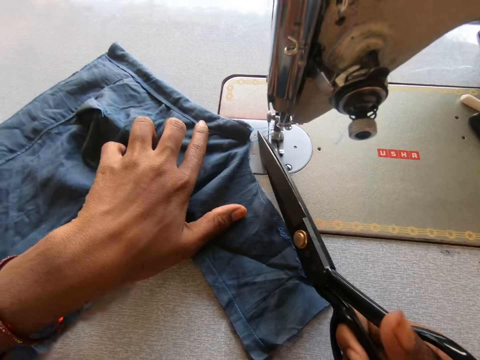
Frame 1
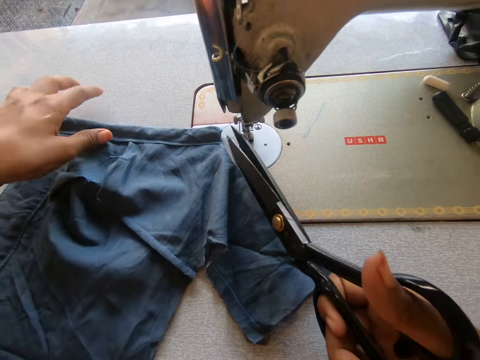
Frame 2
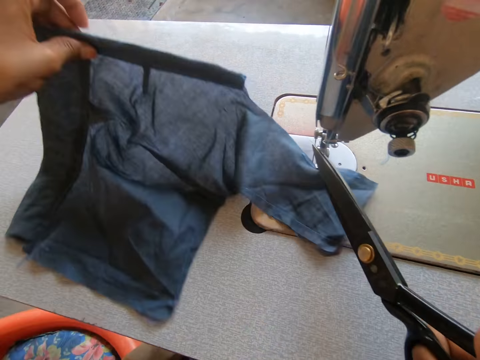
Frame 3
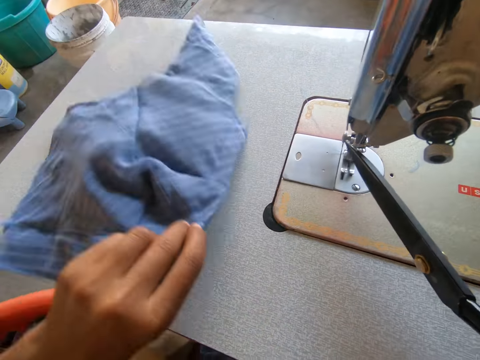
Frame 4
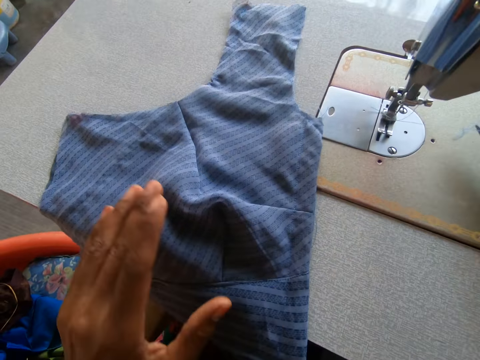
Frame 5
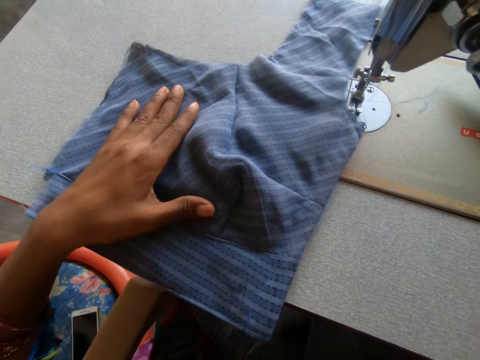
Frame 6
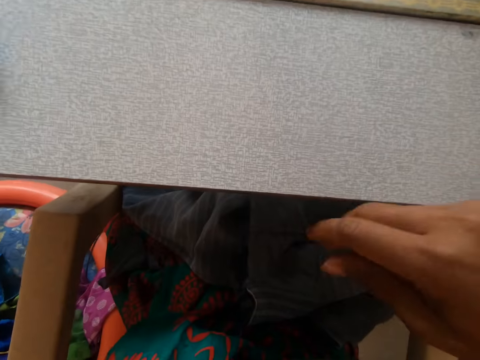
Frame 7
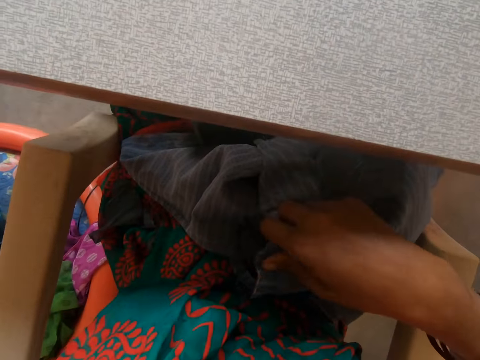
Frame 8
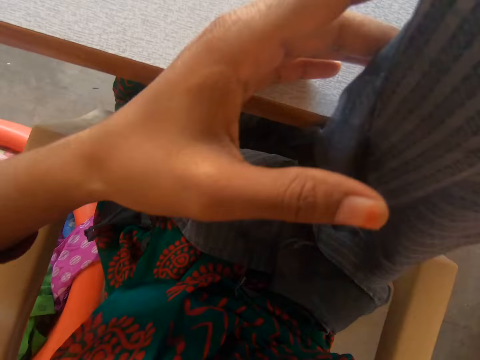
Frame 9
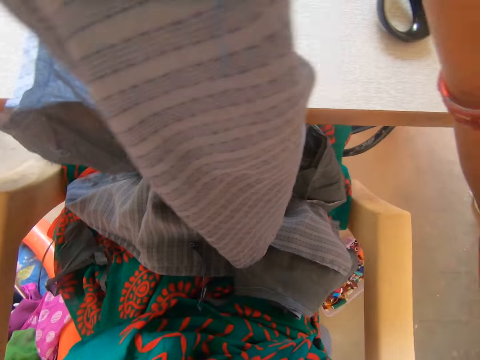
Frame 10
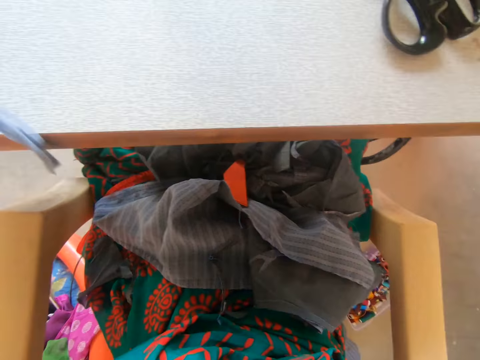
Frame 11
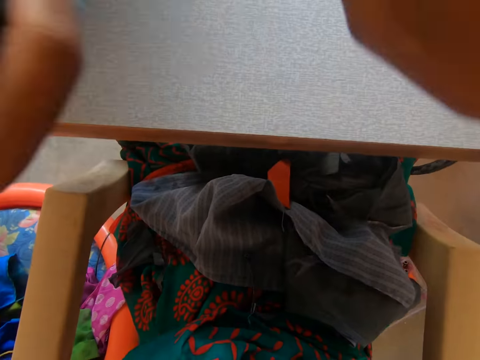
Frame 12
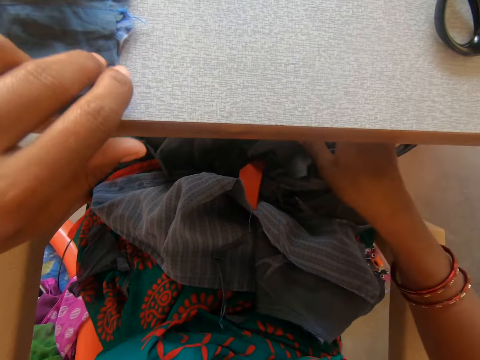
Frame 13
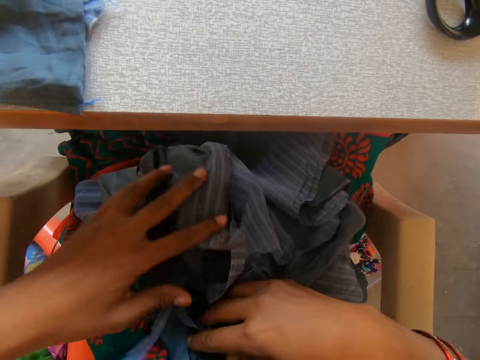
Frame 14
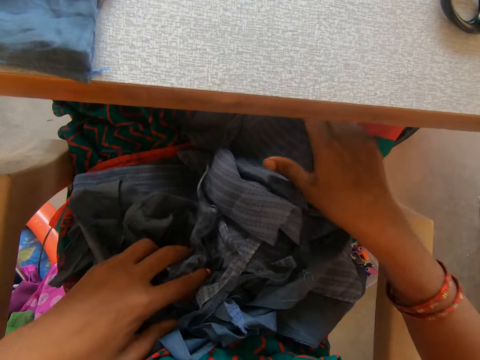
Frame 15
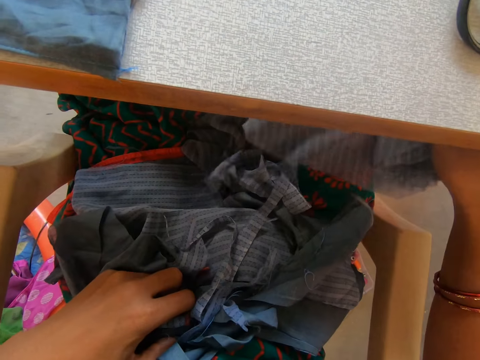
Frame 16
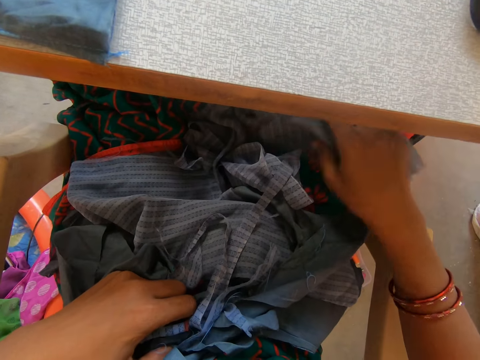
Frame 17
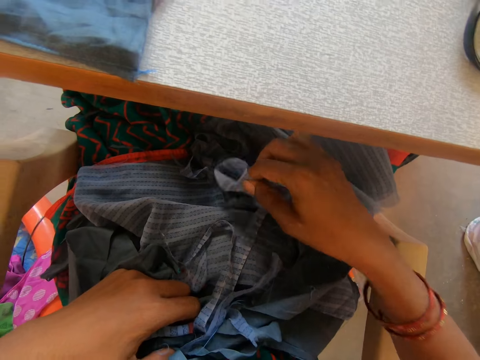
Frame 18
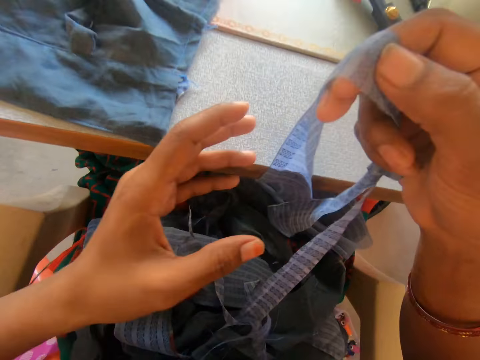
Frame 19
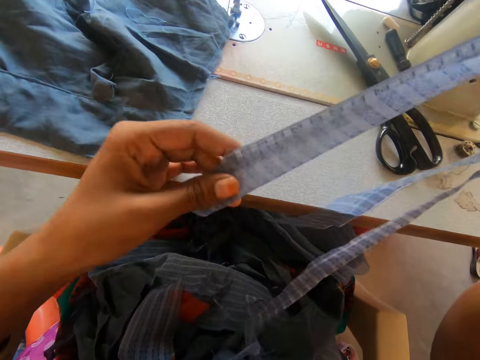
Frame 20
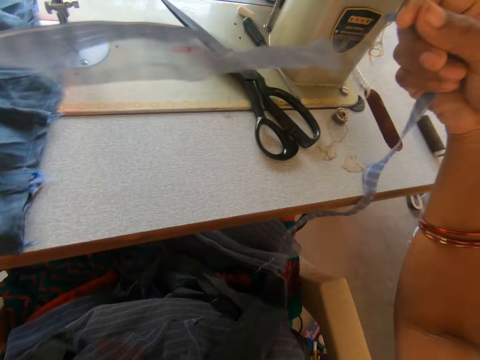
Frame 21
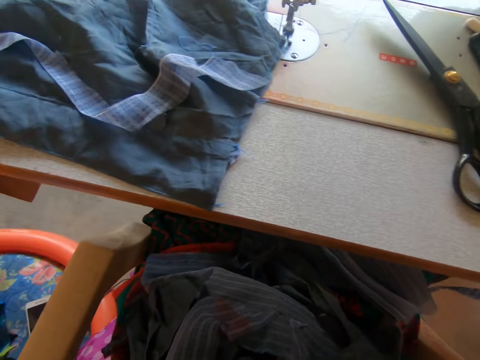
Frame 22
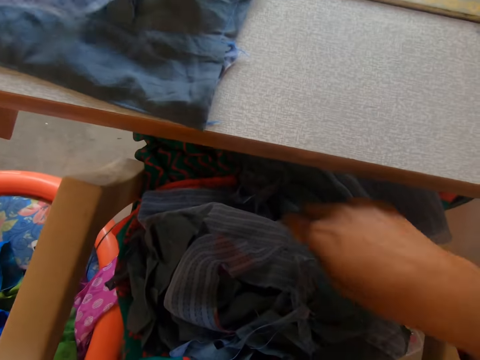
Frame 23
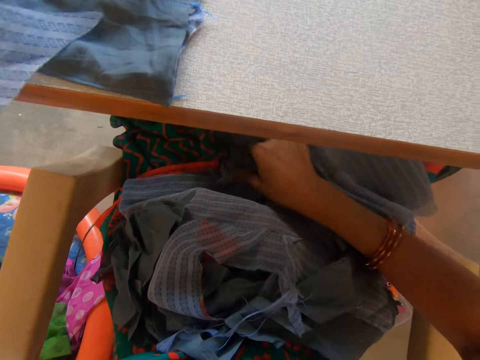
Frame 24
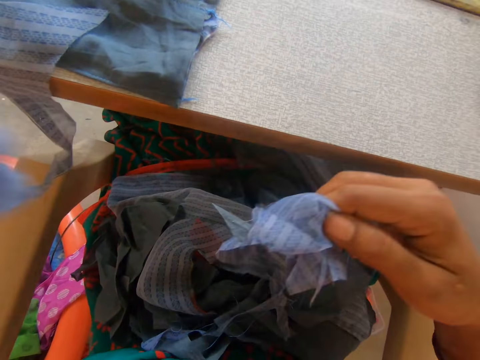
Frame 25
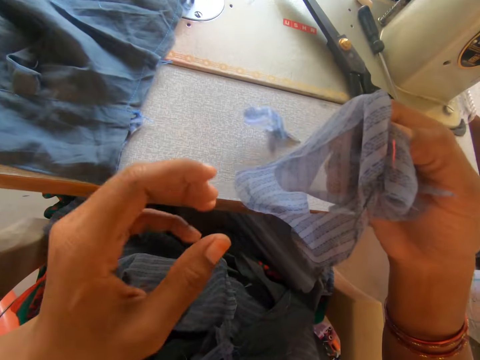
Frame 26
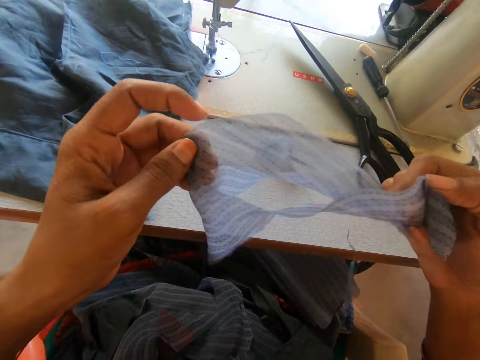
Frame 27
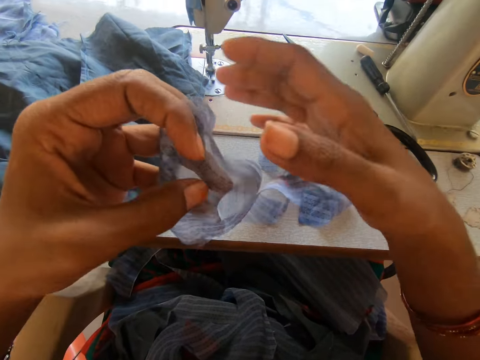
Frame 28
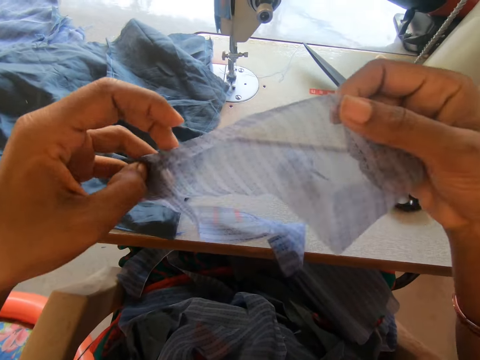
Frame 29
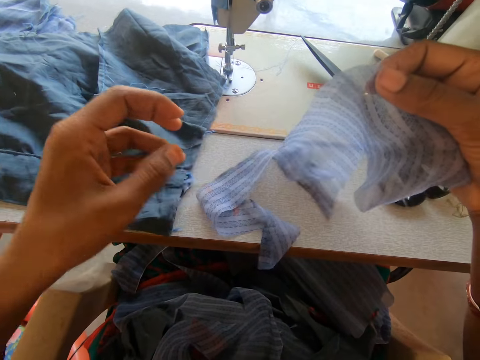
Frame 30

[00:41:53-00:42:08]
The camera wearer cuts off the thread from the cloth with the pair of scissors. She flips a garment on the sewing machine. She picks up another cloth on her leg with her left hand and drops the cloth on the sewing machine. She picks up a piece of cloth on her leg with her right hand and drops it on the cloth on the sewing machine. She picks up another piece of cloth on her leg with her right hand.

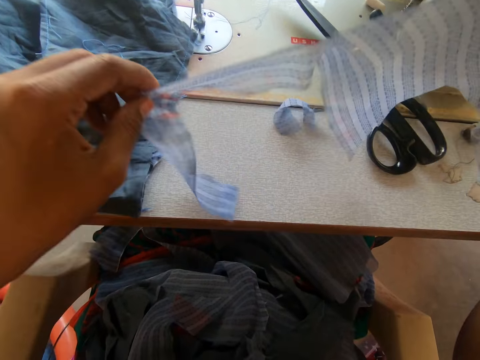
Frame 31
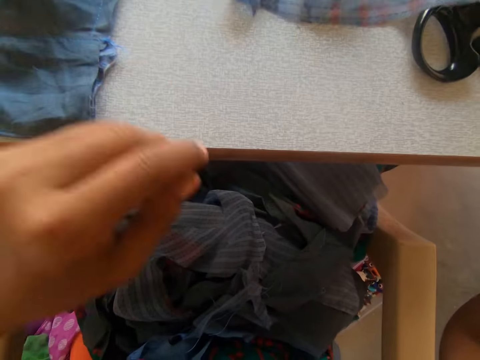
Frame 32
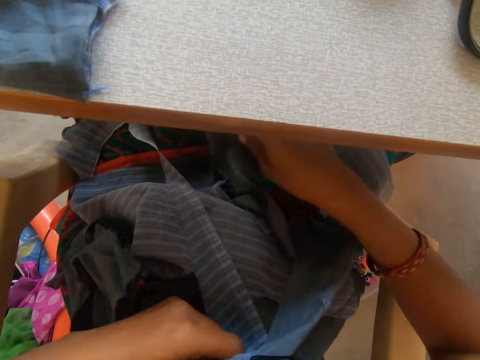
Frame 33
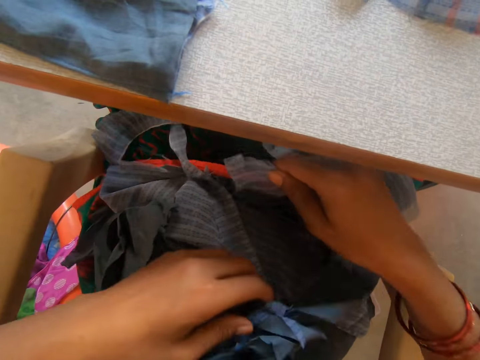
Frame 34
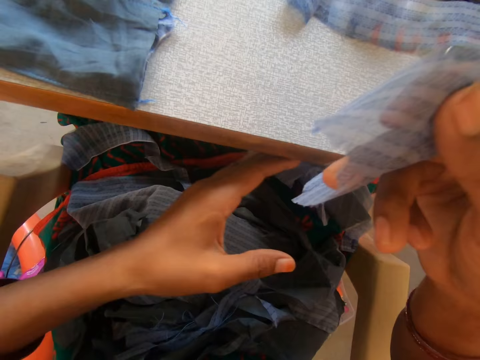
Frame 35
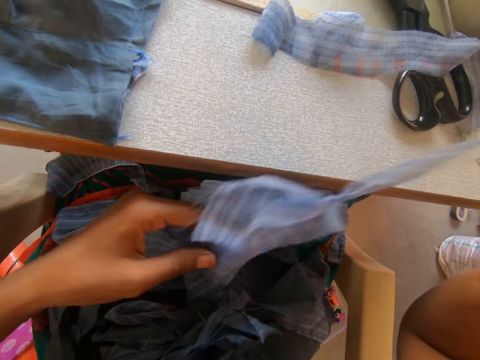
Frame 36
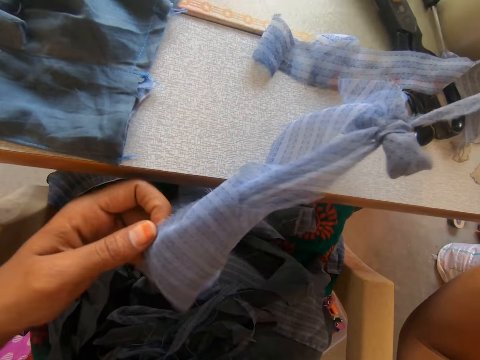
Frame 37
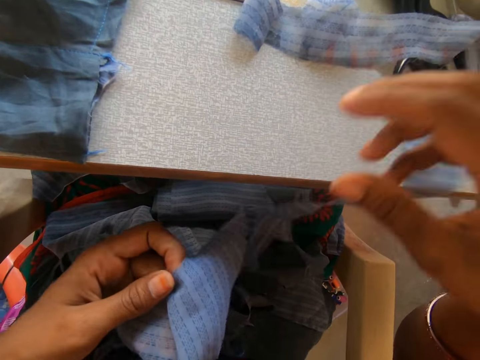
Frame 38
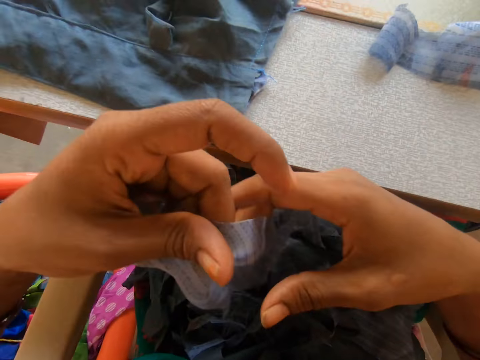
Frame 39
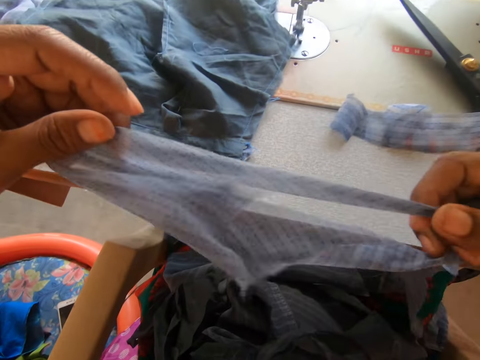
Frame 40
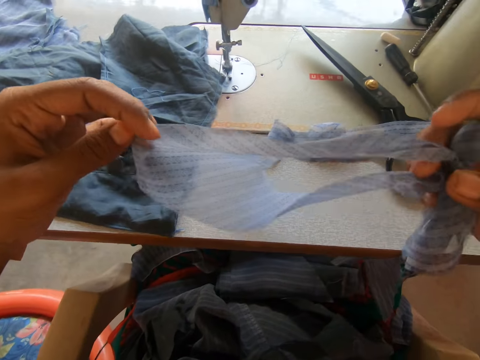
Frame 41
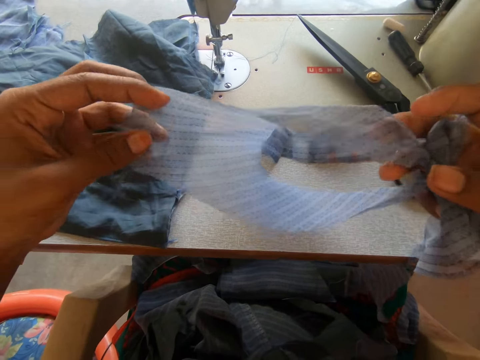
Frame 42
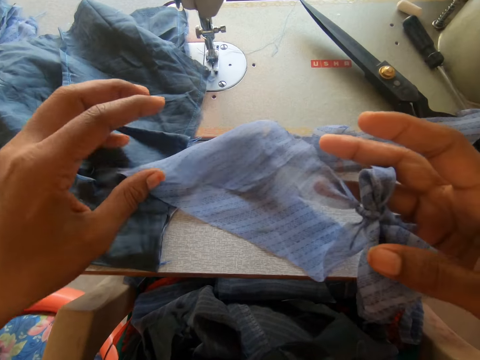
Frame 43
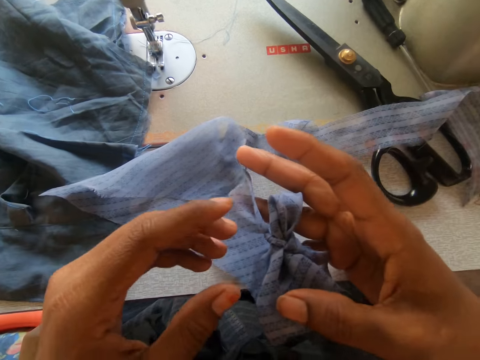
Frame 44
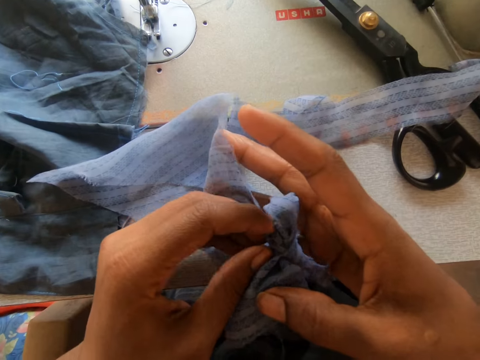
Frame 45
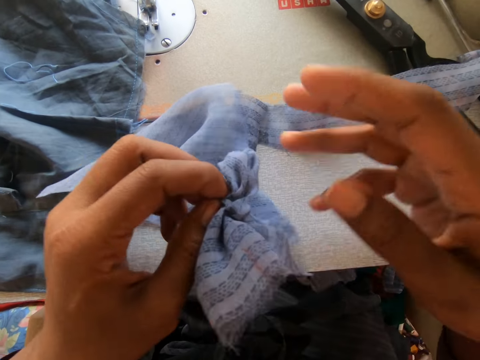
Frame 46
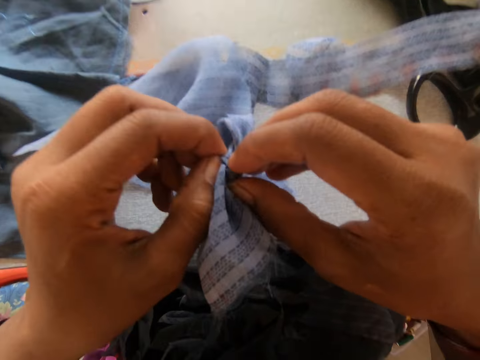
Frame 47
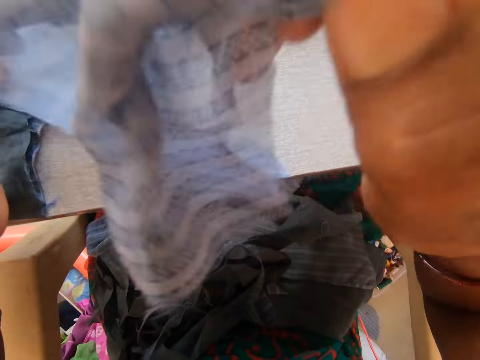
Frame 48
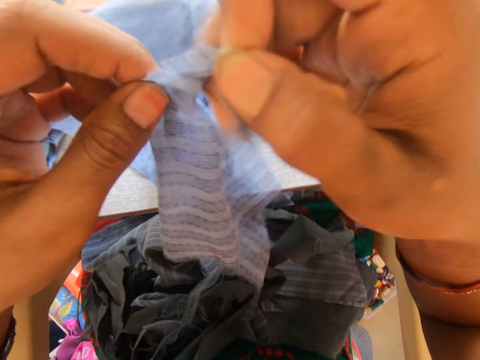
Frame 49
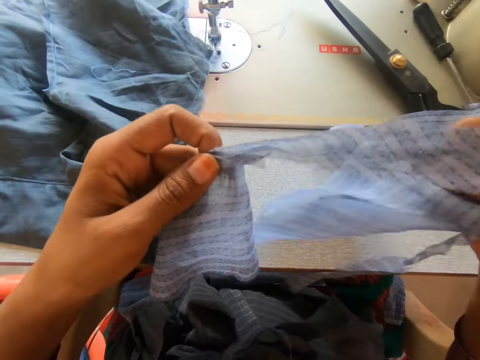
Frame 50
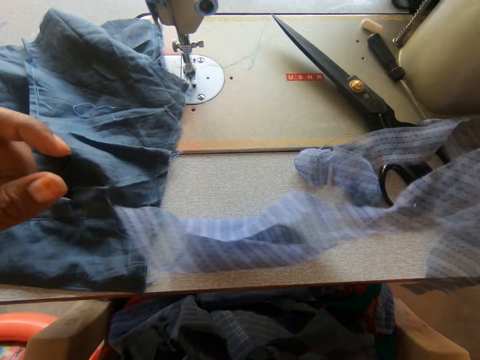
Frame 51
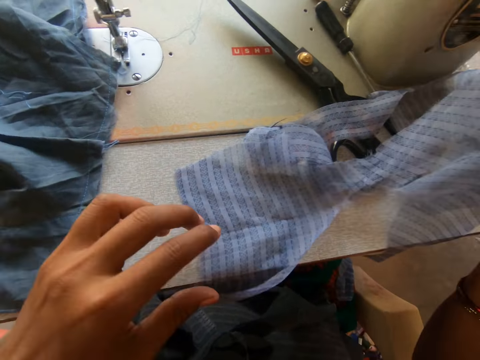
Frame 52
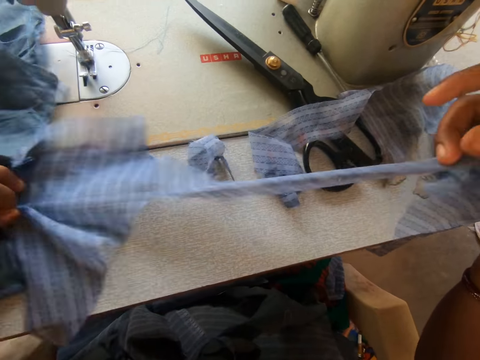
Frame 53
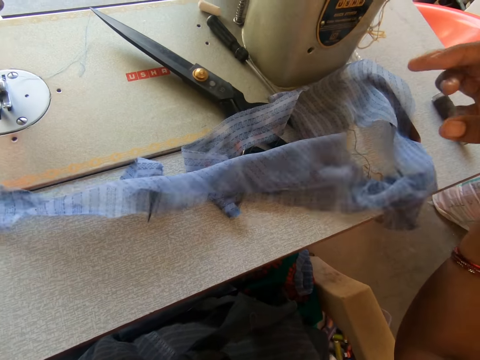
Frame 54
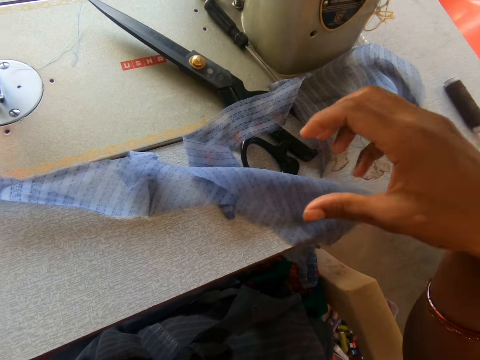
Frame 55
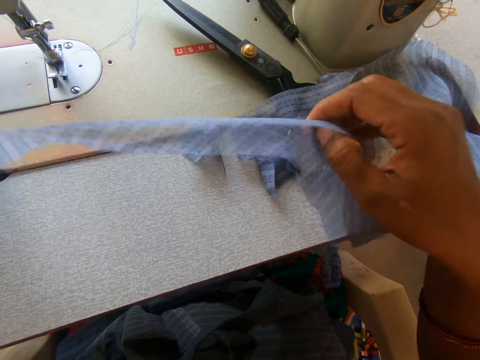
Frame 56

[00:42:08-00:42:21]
The camera wearer drops the piece of cloth on the cloth on the sewing machine. She picks up another piece of cloth on her leg with her right hand. She places a garment on the sewing machine. She loosens the knot on the piece of cloth.
